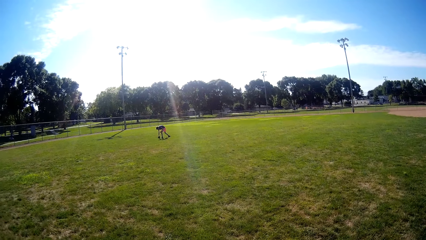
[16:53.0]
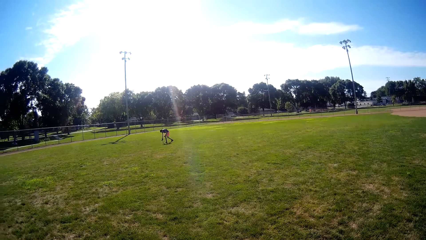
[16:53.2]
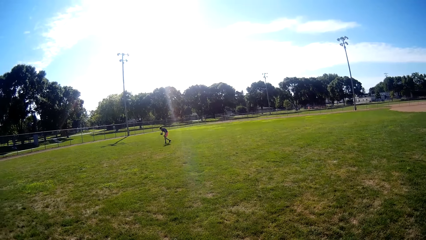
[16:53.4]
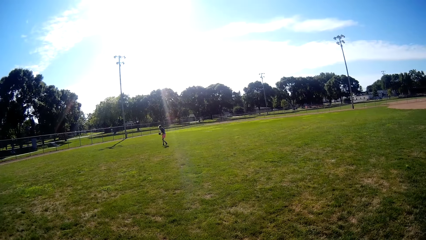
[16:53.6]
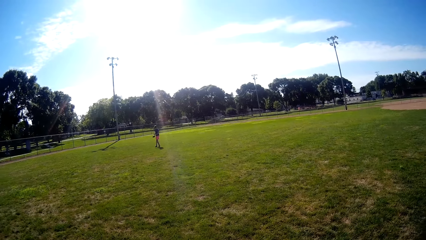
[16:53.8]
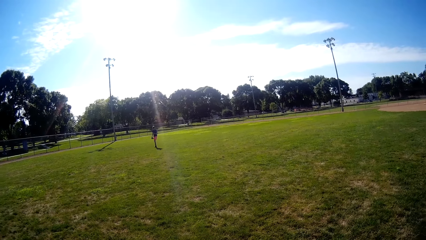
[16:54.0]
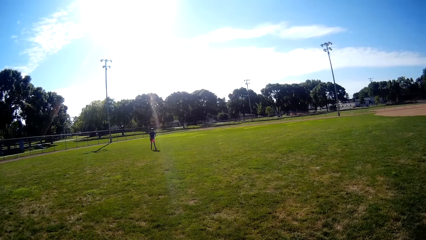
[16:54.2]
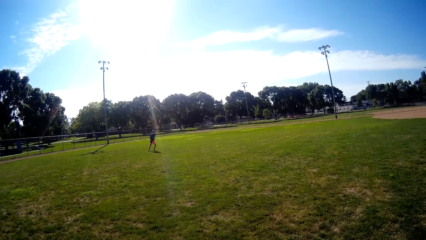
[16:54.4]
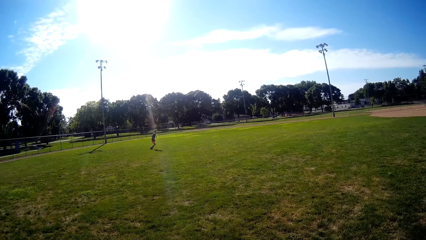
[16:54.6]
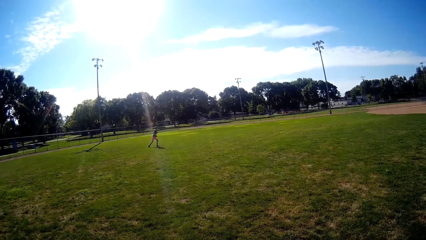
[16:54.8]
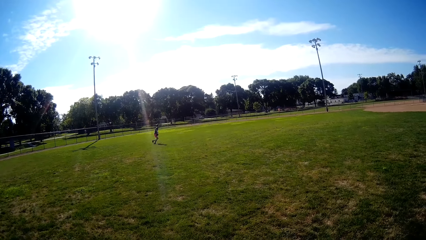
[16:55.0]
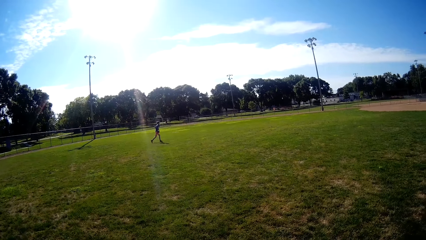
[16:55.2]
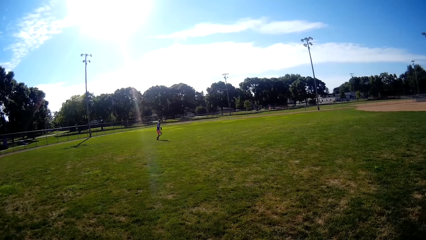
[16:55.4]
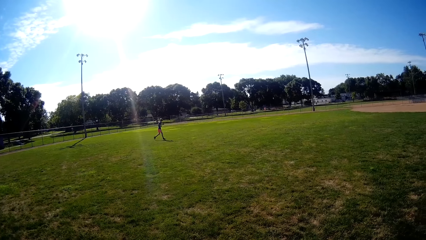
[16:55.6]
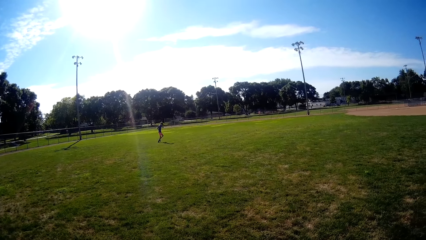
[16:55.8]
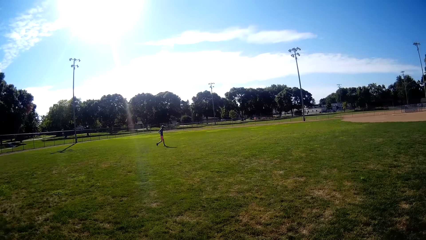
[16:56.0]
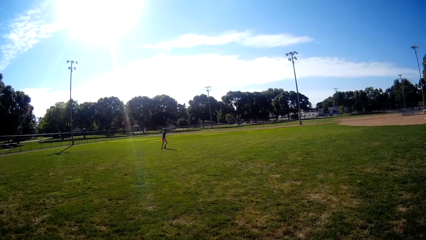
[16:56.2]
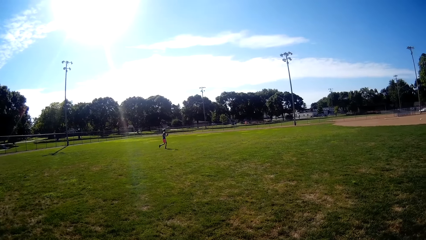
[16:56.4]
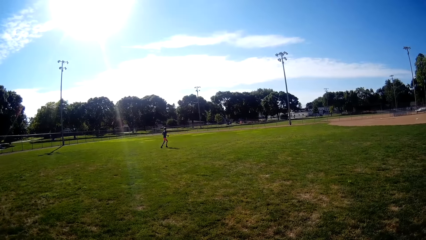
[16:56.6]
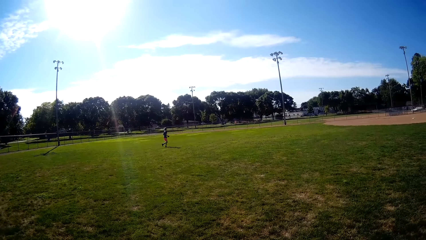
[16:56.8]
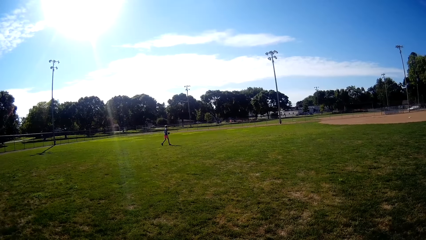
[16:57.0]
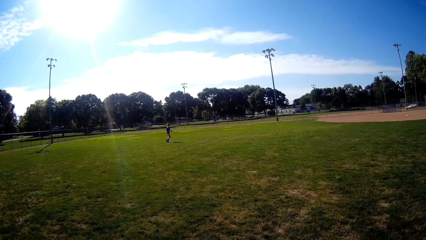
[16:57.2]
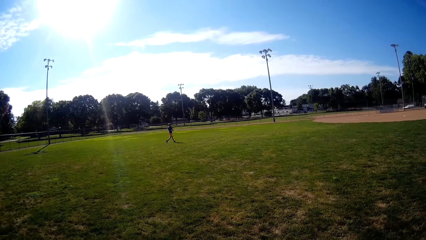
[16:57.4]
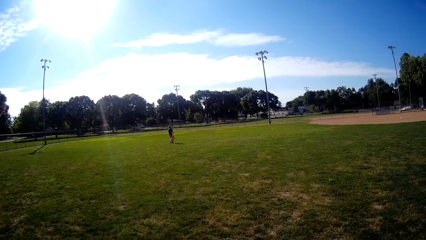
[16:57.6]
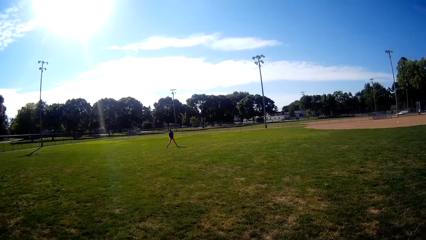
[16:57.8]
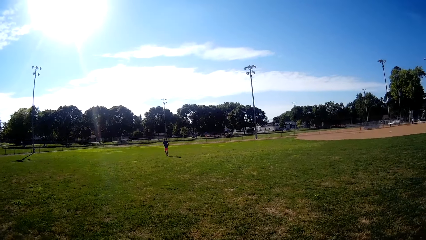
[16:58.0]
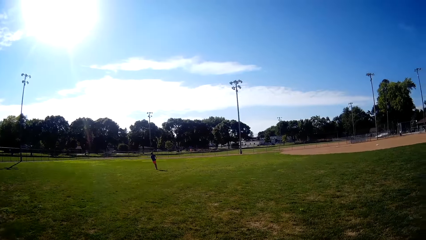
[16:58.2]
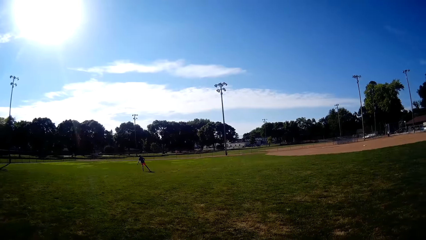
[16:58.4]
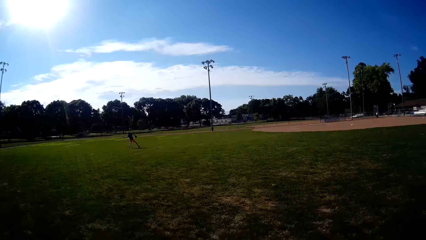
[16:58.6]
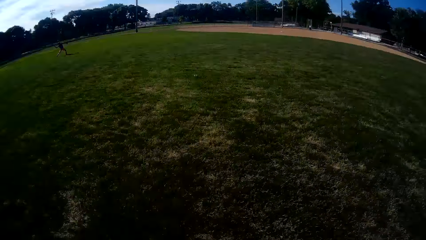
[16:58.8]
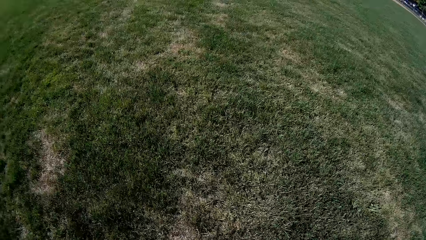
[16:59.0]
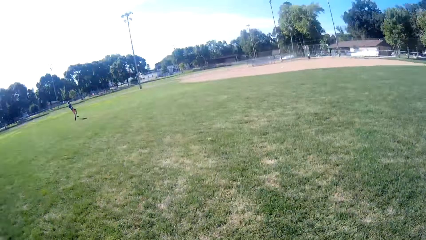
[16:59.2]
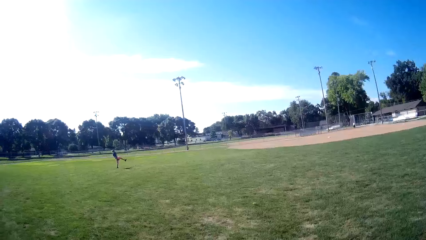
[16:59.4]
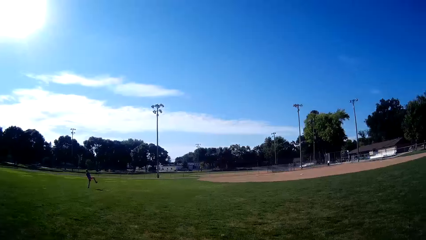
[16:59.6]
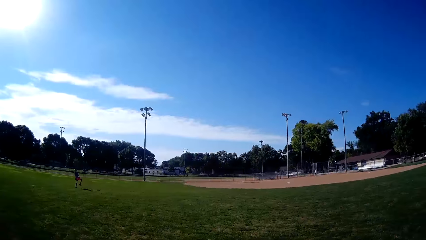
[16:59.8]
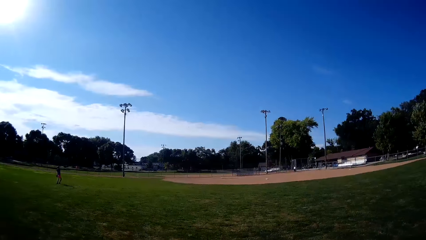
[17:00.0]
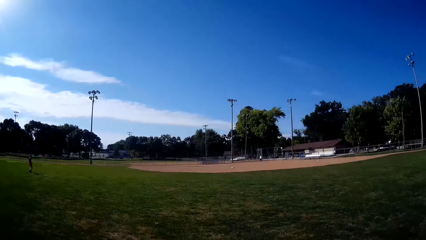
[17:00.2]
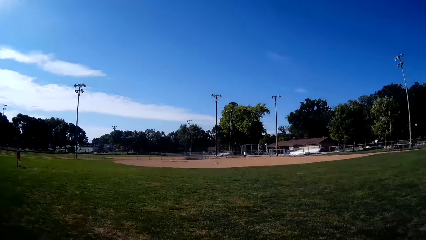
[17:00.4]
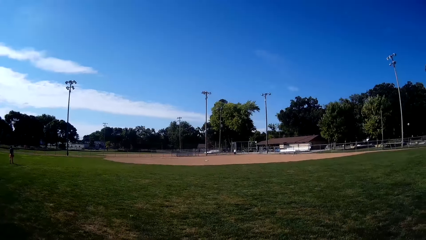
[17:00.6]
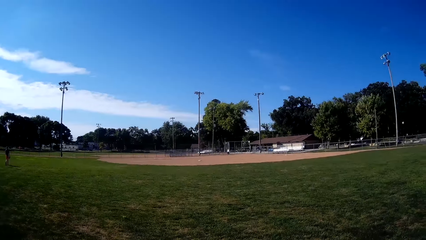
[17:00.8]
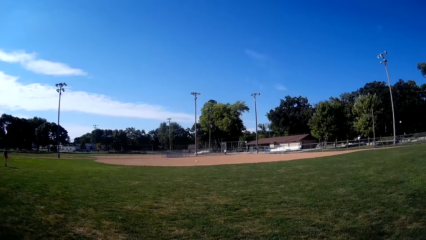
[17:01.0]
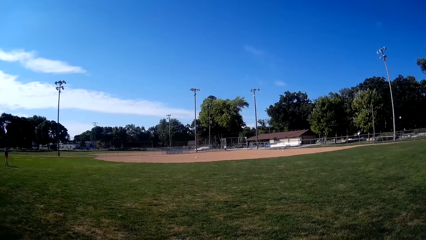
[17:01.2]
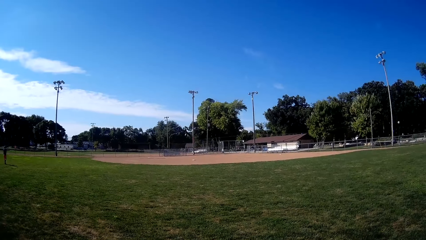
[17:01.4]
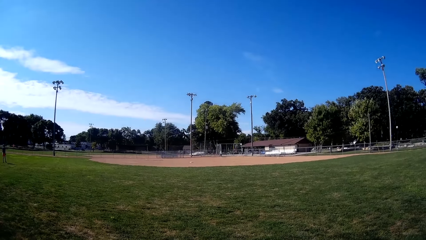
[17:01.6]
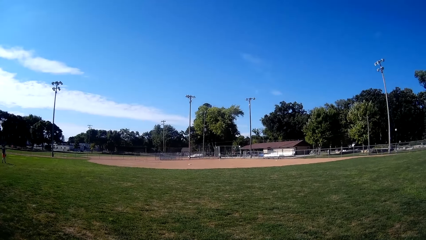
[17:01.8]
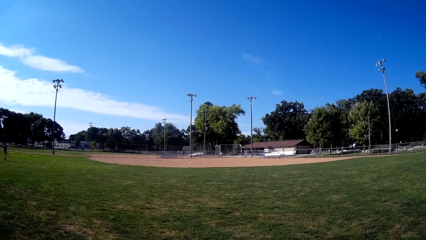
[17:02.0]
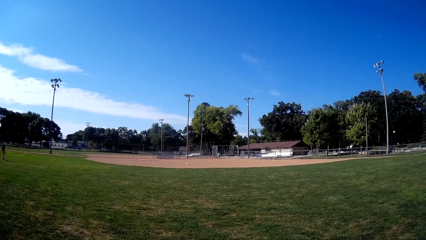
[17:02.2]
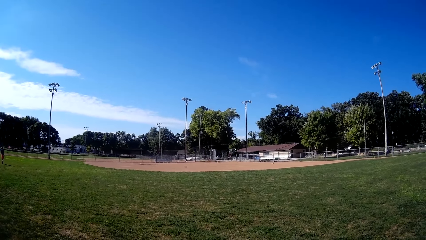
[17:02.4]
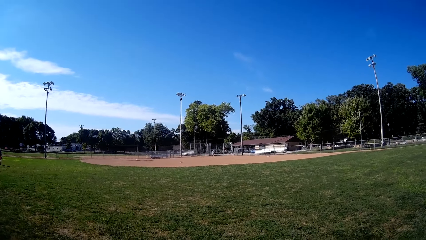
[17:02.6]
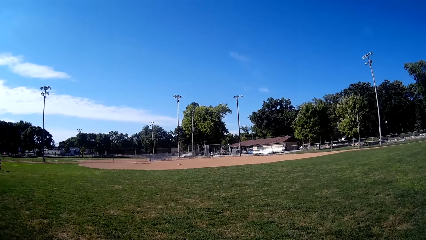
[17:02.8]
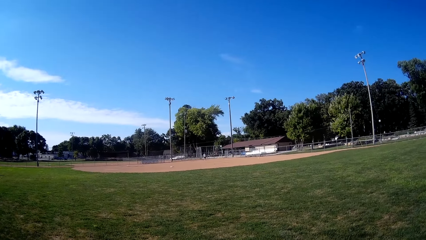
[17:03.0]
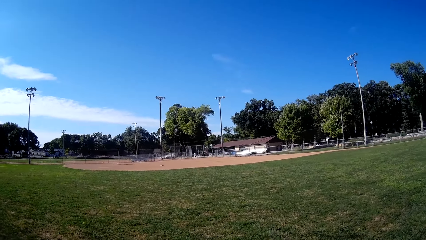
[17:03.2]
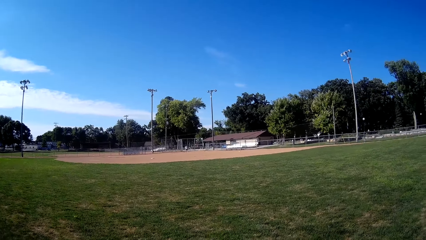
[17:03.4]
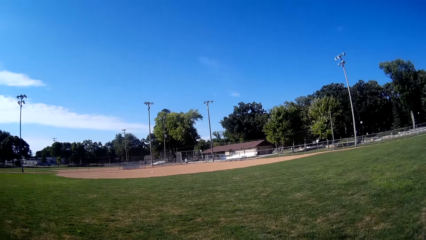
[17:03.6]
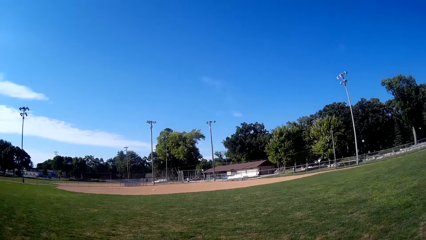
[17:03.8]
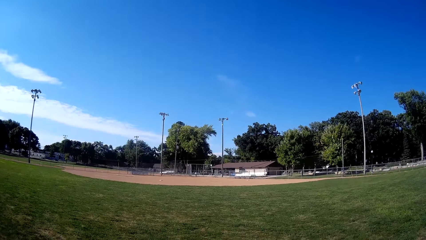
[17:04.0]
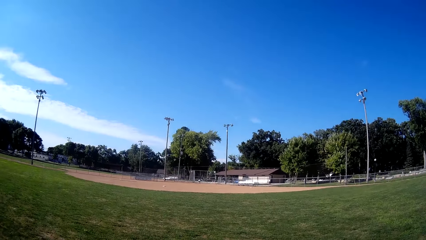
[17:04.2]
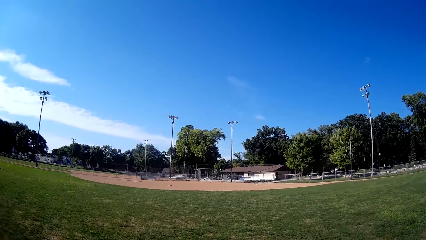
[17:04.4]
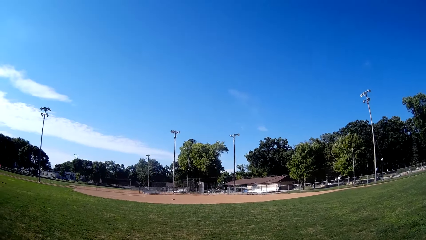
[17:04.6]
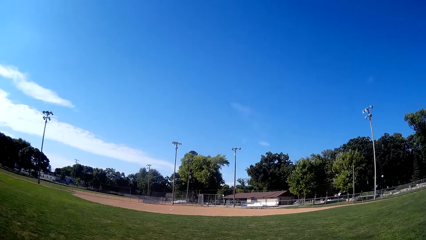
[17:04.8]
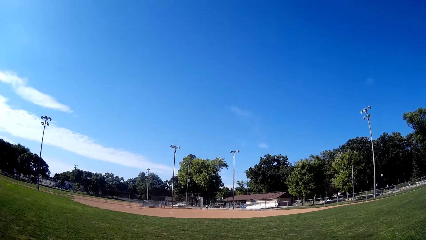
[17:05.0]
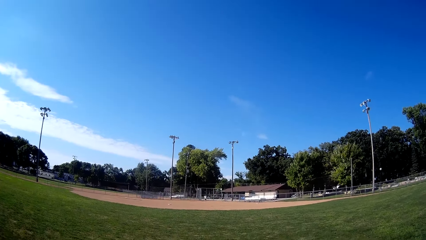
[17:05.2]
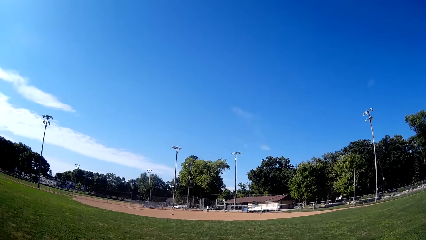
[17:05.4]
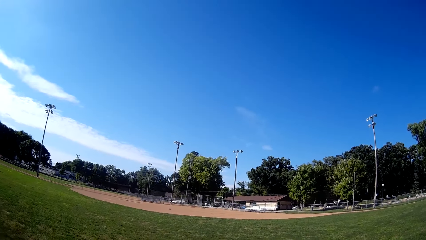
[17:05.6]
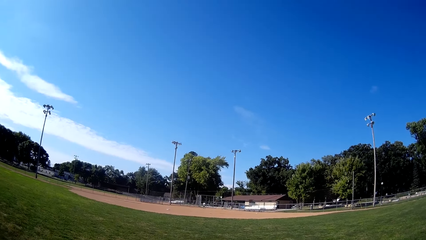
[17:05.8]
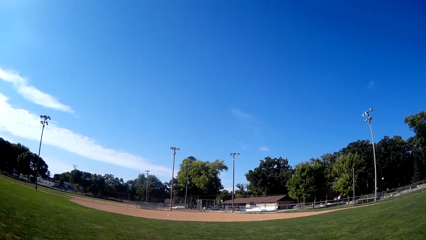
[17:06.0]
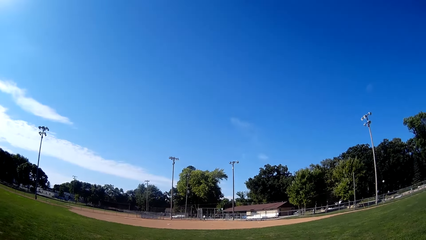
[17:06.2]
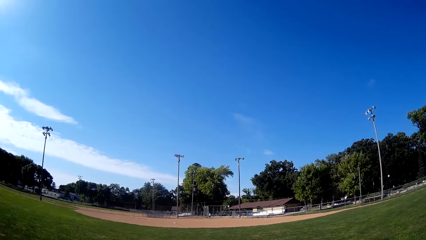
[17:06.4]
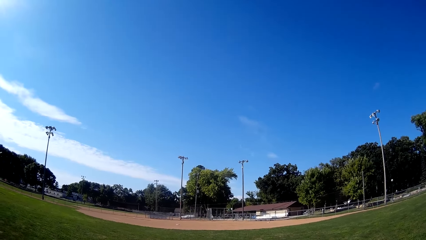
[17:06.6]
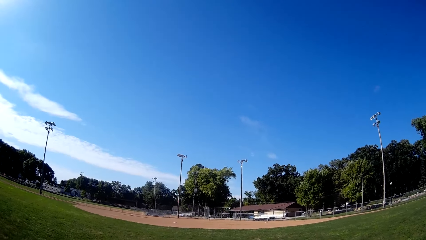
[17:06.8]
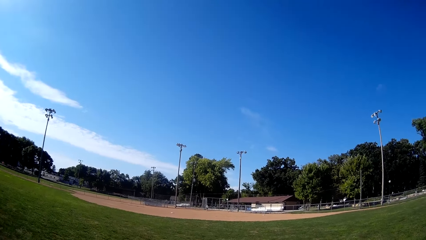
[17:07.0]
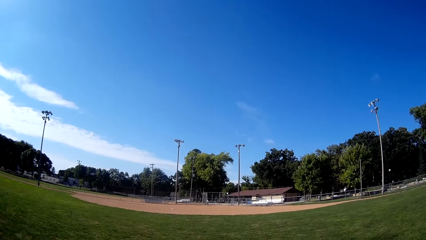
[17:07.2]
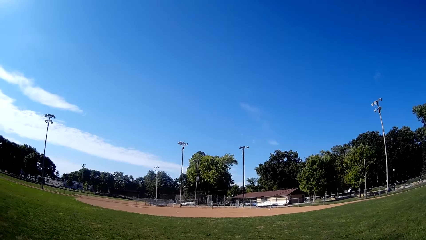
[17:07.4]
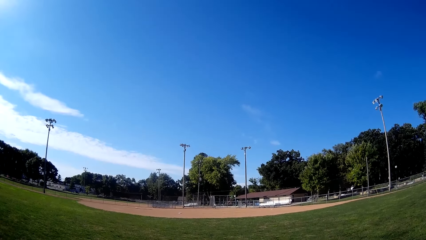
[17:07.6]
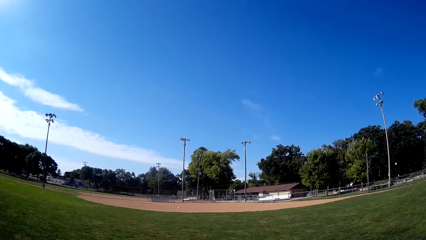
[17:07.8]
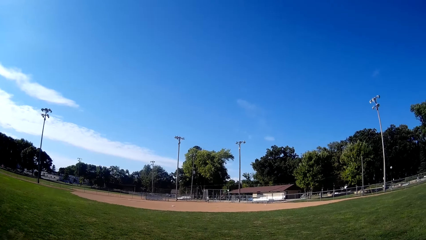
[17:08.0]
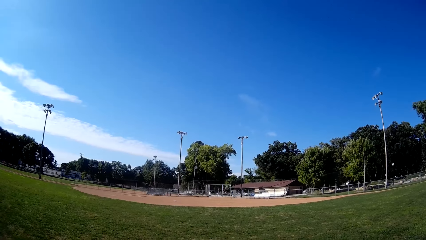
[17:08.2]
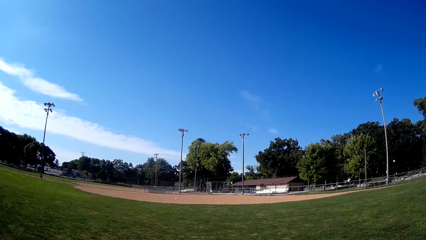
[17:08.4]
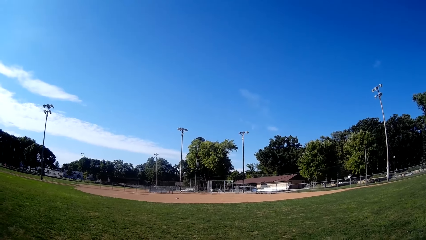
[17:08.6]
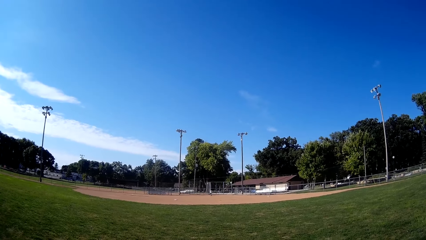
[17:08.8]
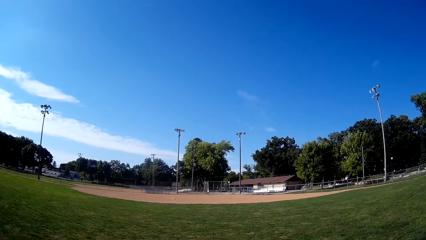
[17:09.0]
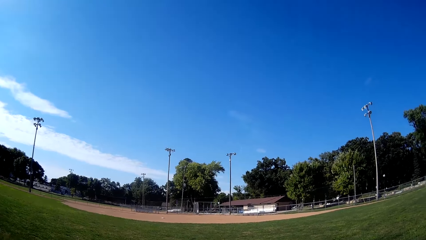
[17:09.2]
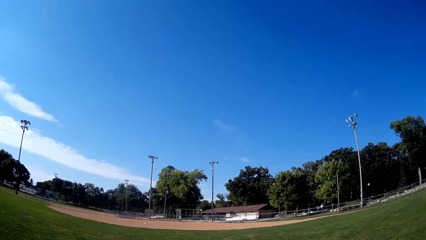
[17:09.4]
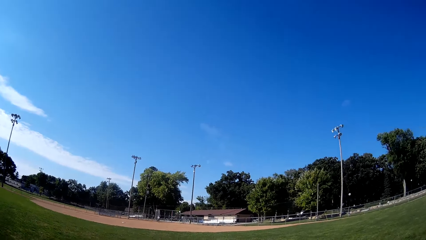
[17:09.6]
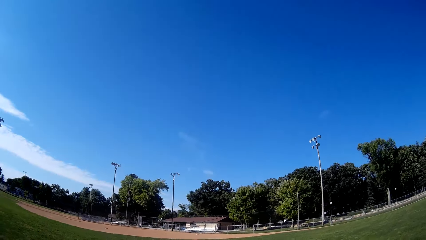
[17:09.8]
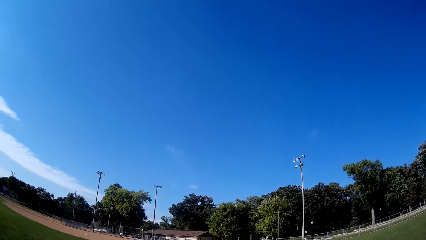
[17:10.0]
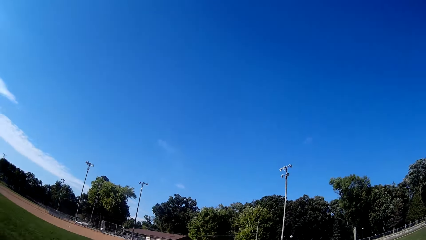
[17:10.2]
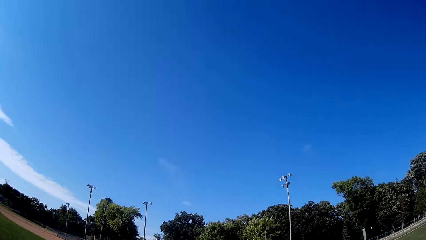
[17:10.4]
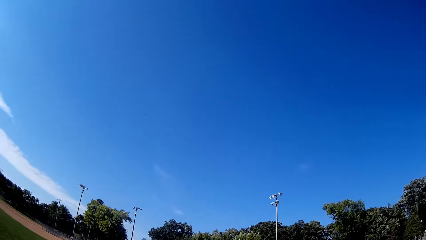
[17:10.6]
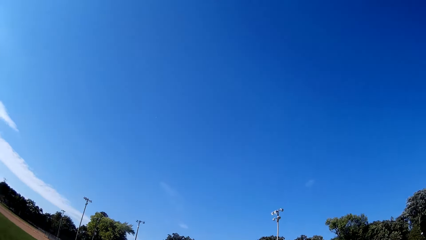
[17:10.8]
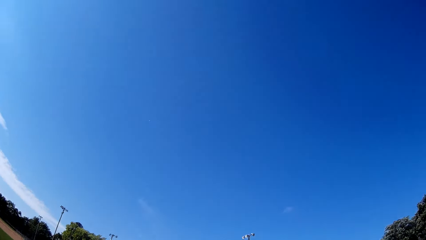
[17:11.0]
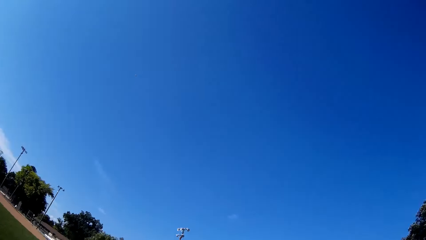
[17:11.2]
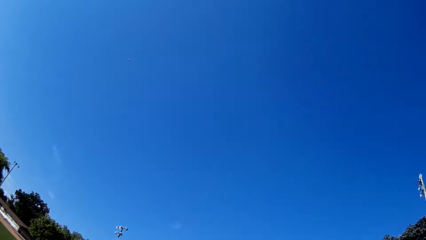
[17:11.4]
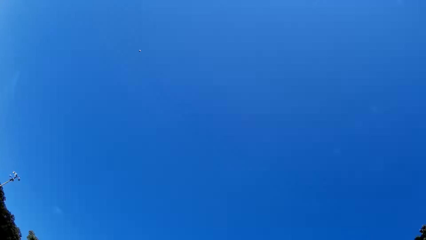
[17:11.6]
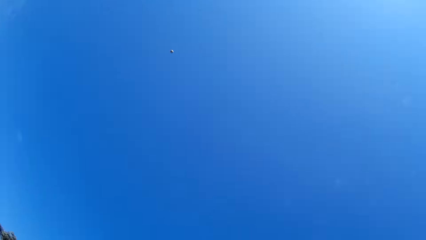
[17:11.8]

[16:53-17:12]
The boy picks up the baseball on the ground and runs forward. The boy pitches the baseball to a man. The man walks around. The man walks towards the baseball. The man picks up the baseball on the ground. The man steps forward. The man throws the ball. The man bats the baseball to the camera wearer. The camera wearer runs towards the baseball.
